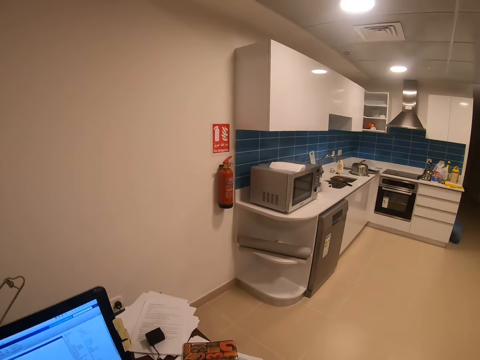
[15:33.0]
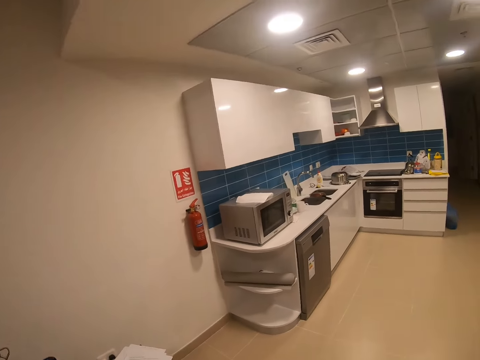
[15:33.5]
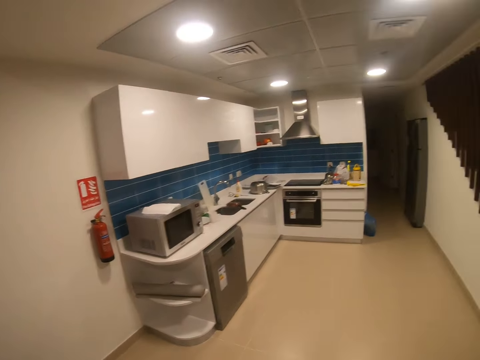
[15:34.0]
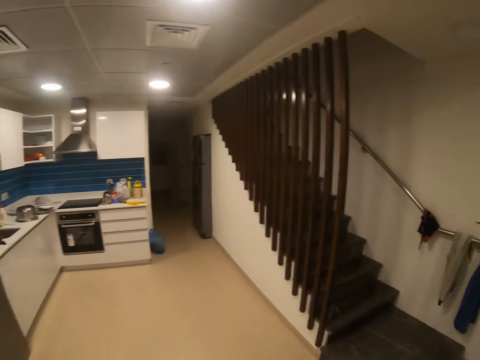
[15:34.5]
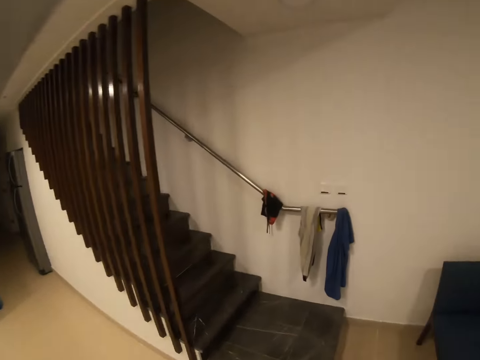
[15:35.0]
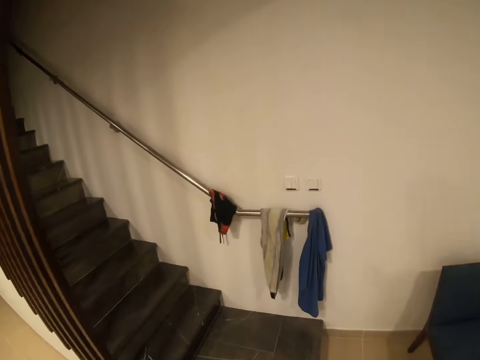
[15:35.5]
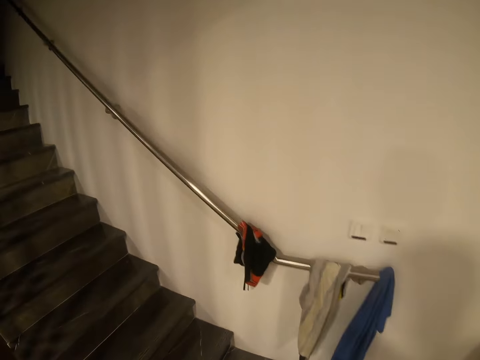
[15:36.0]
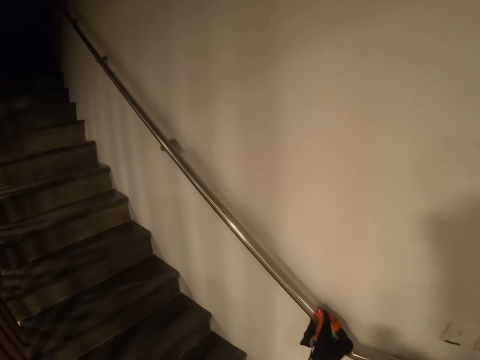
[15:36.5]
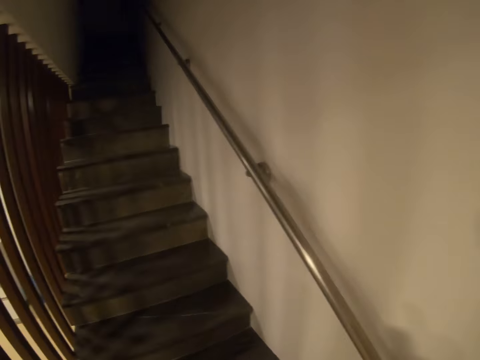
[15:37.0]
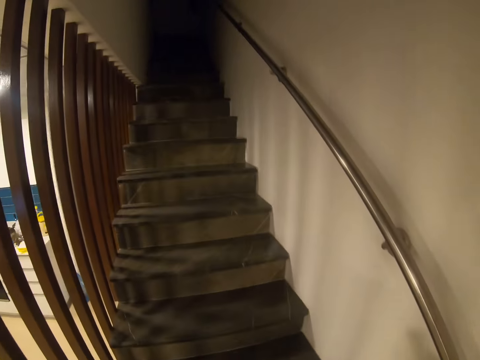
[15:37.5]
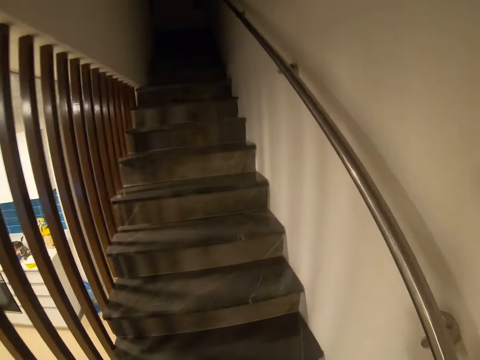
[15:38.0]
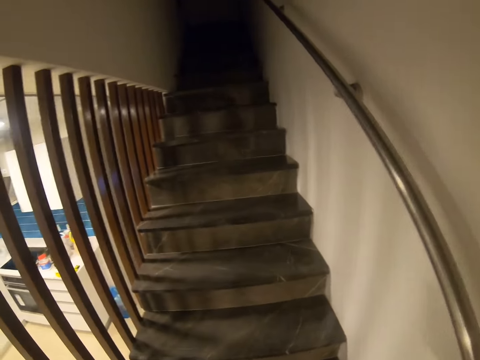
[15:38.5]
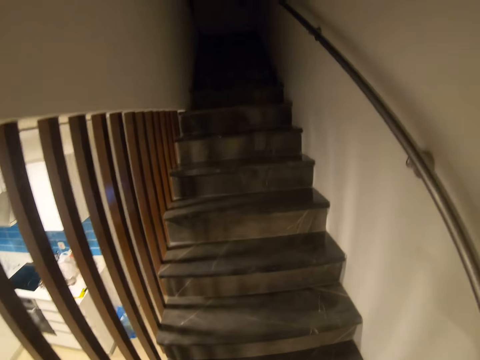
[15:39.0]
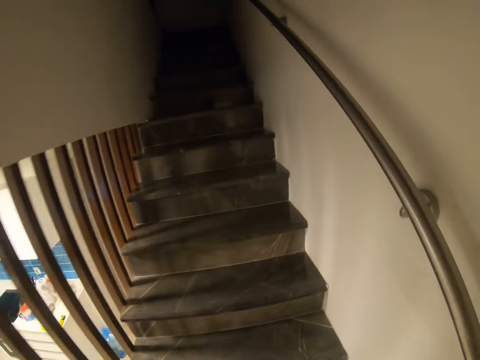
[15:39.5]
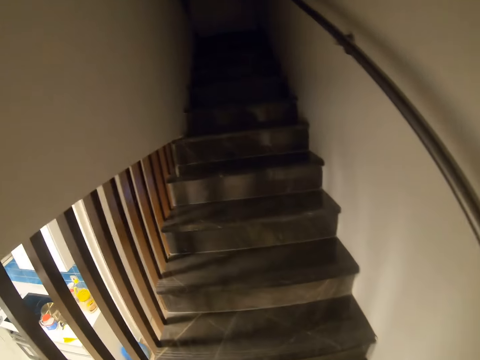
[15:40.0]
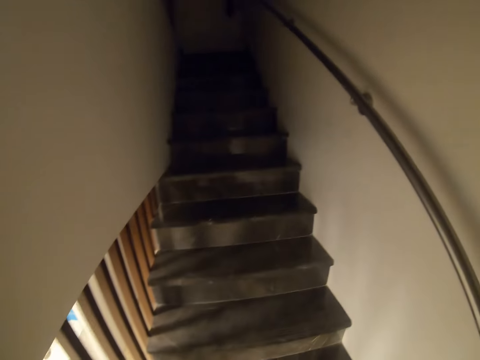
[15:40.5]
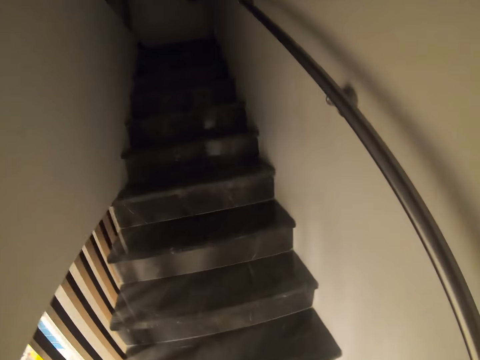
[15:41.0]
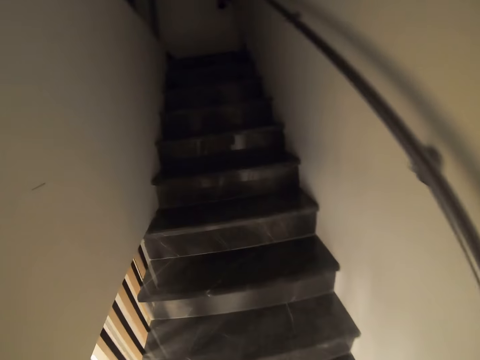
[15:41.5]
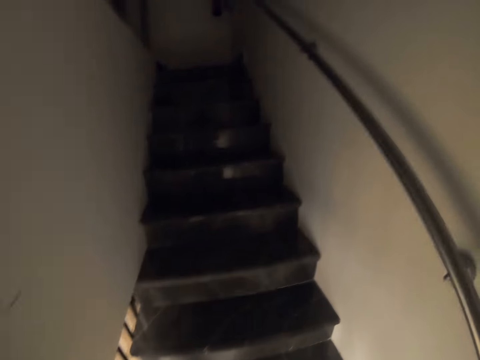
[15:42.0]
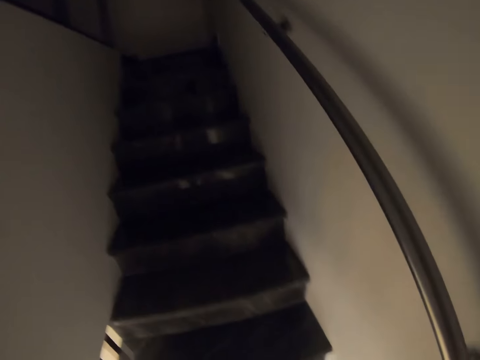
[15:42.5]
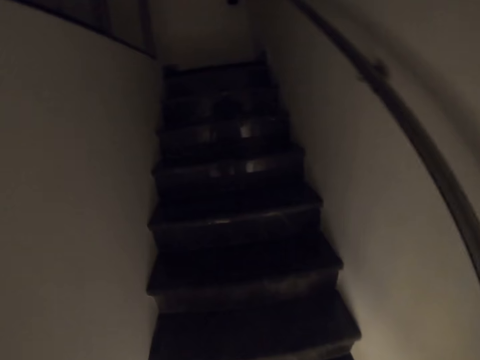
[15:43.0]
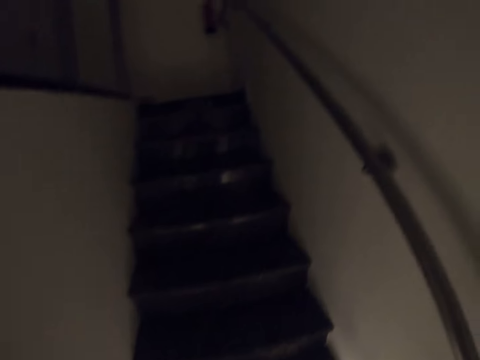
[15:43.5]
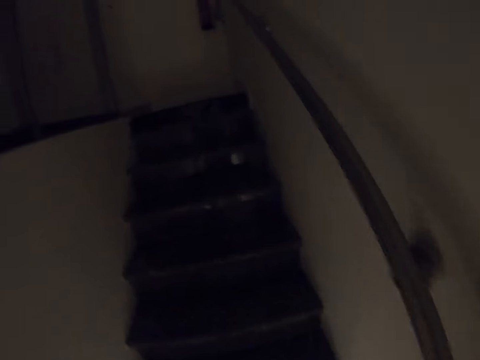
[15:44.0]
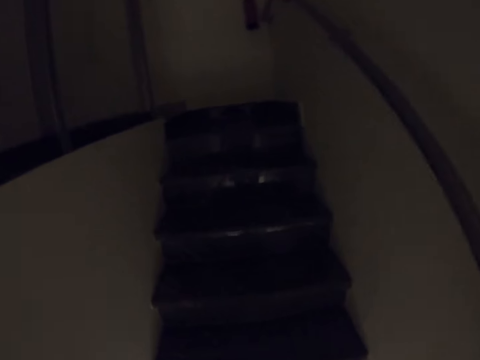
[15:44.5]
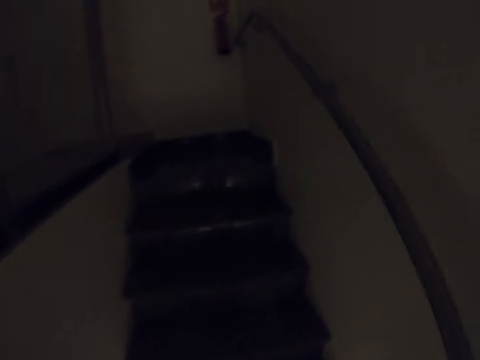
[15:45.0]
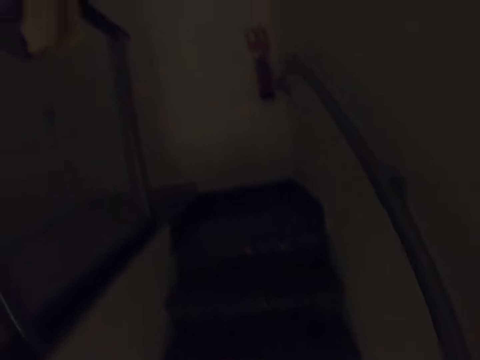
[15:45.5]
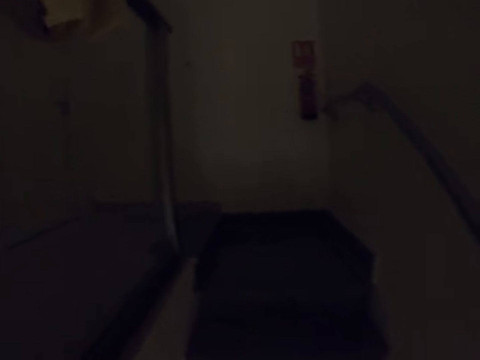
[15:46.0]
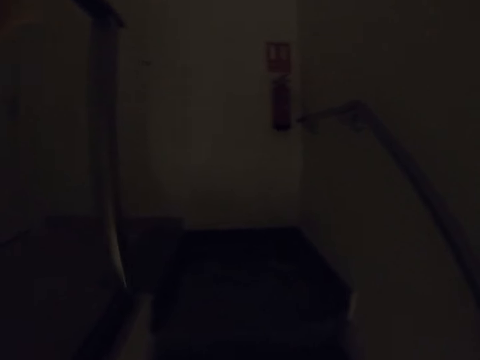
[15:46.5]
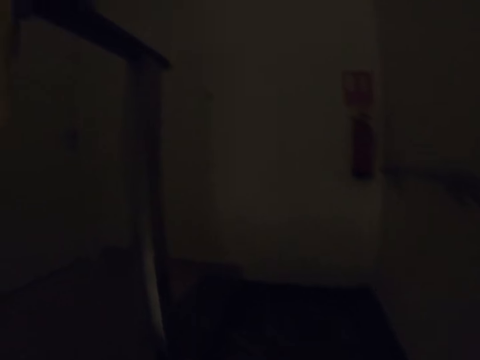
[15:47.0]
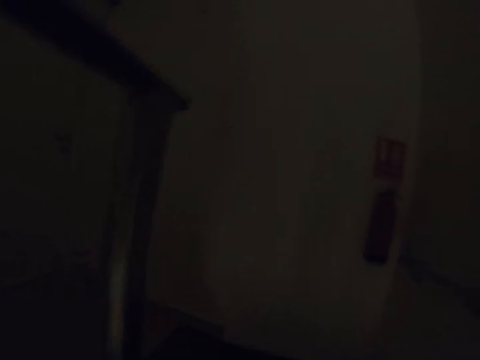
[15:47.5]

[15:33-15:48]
The camera wearer holds the mouse. They walk towards the stairs. They go up the stairs.

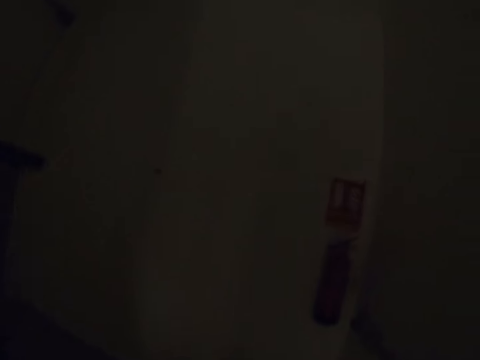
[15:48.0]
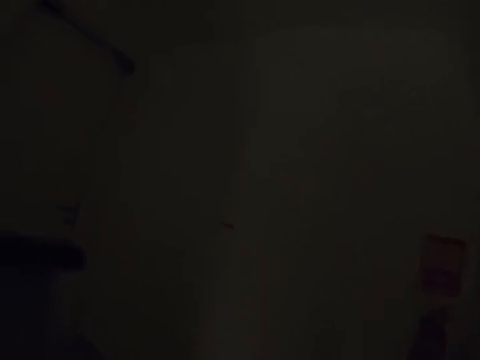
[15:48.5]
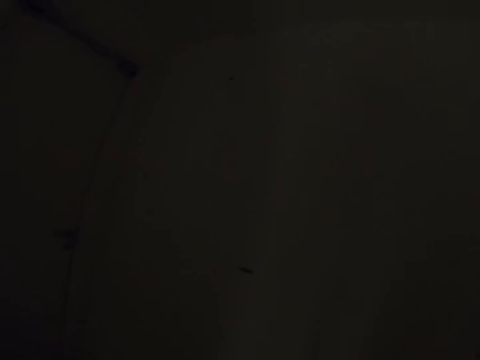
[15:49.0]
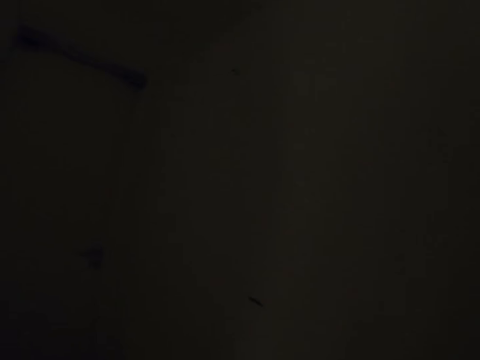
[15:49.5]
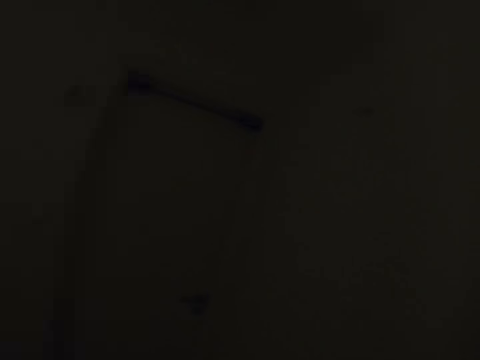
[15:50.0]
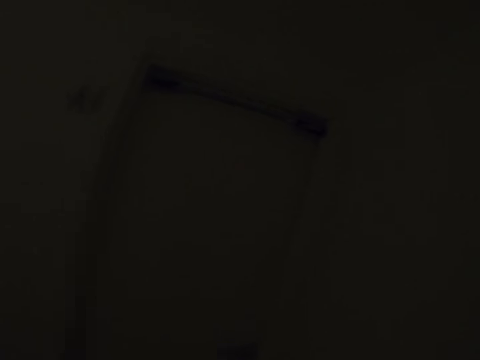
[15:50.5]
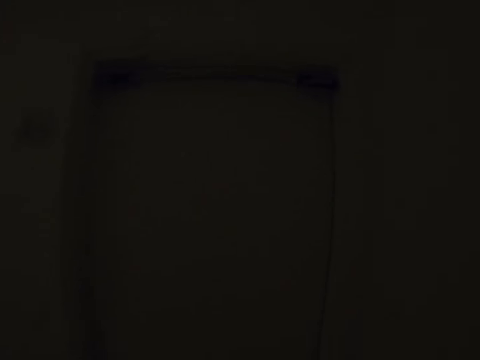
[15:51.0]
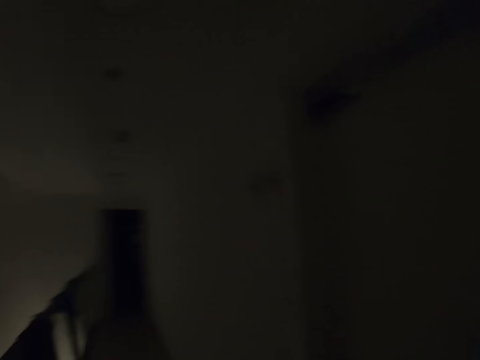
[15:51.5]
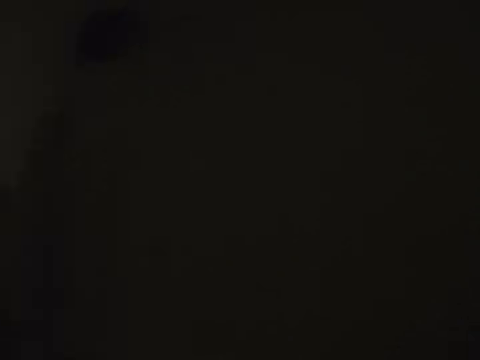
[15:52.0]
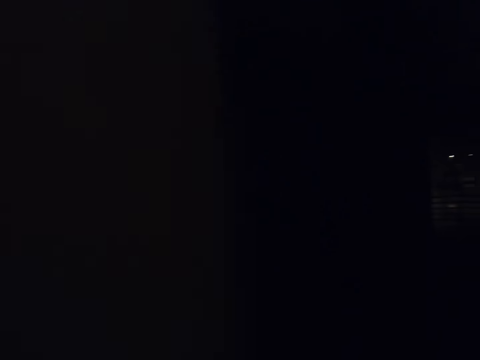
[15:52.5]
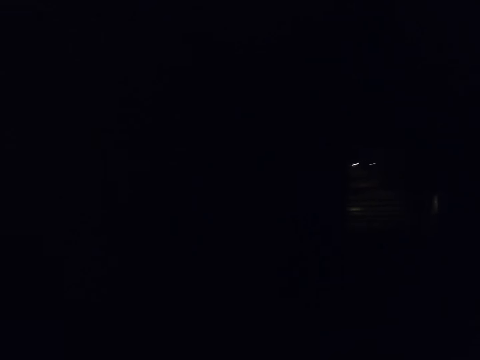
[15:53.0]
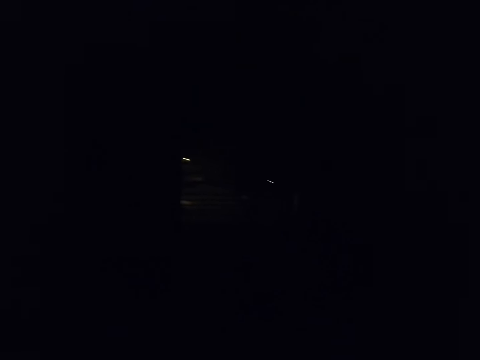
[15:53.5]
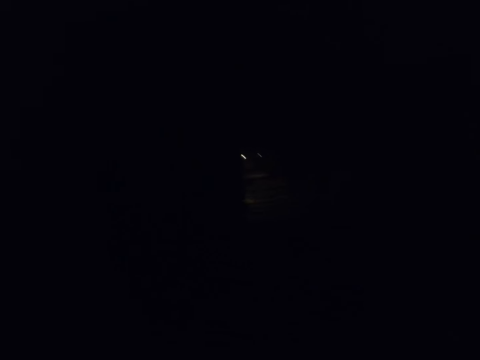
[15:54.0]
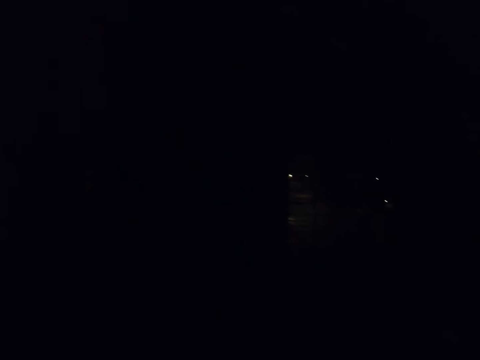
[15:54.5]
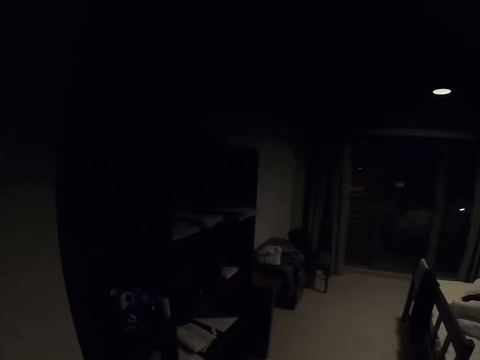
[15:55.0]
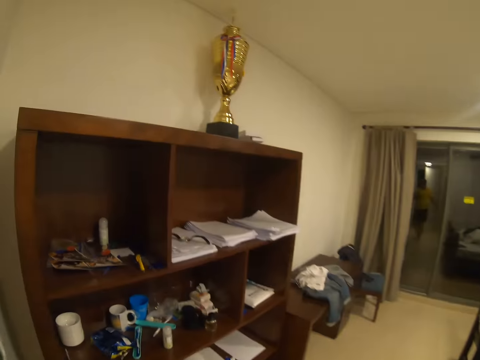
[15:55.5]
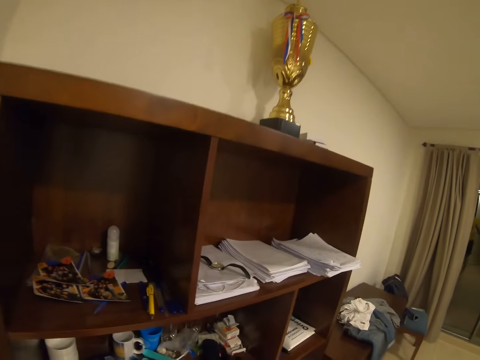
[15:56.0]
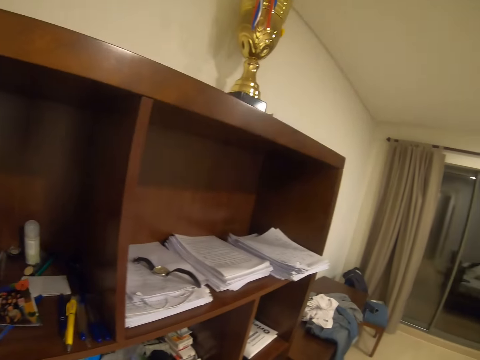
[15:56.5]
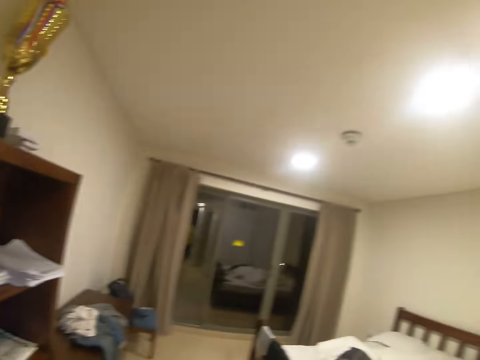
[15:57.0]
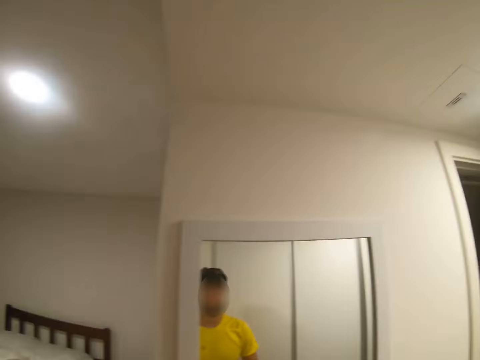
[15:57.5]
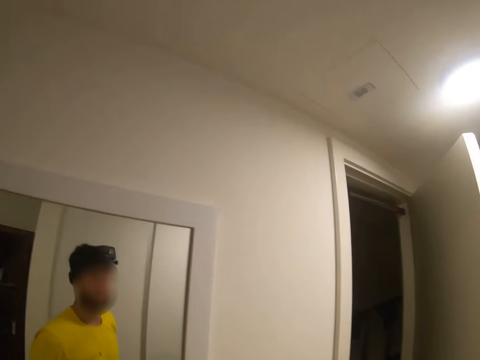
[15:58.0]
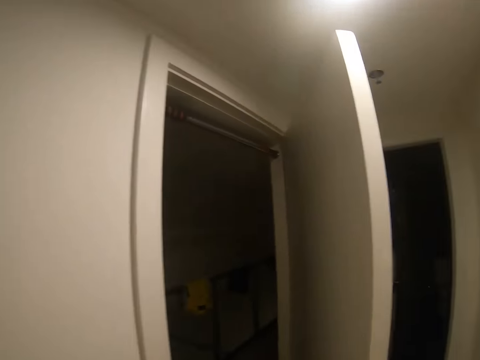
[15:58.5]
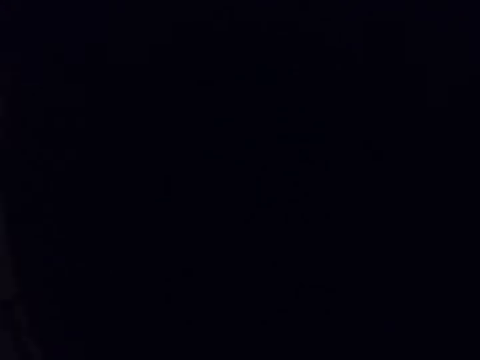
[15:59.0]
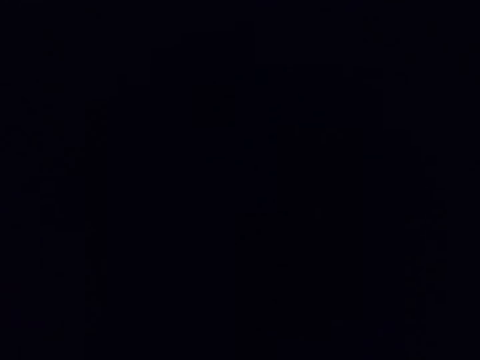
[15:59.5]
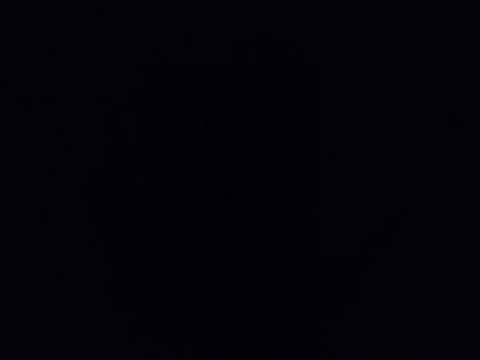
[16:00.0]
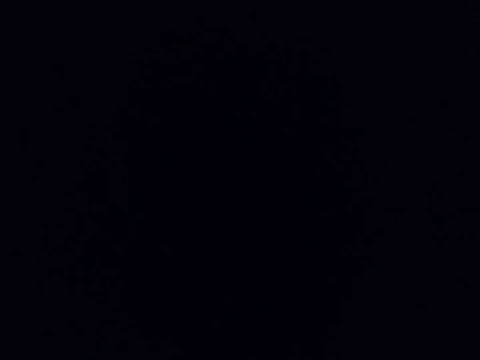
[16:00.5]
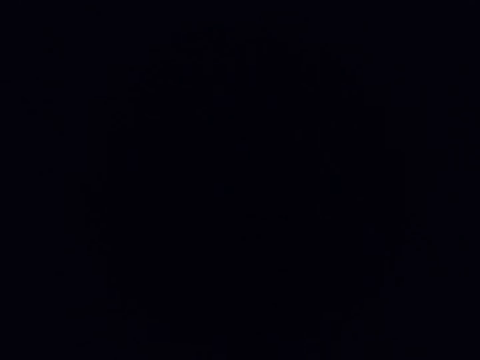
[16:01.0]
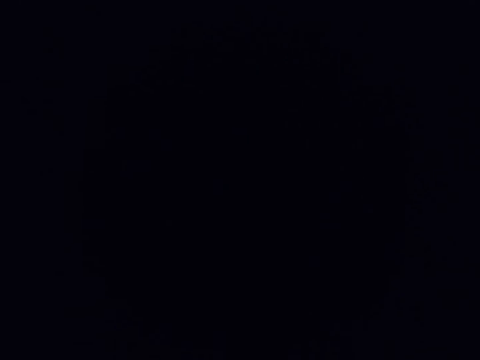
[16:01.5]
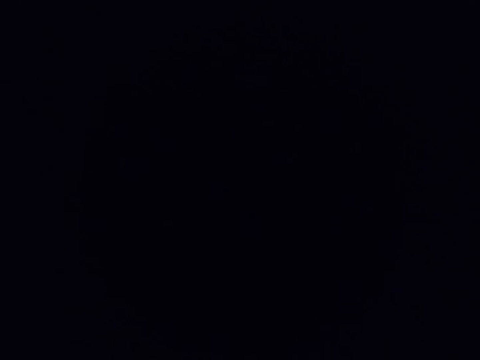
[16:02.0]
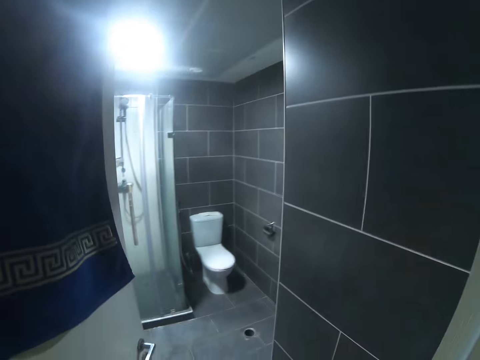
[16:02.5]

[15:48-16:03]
The camera wearer walks around the house.
